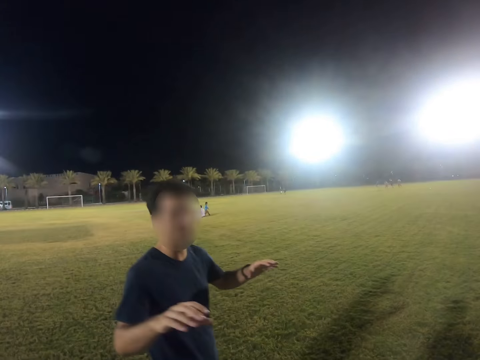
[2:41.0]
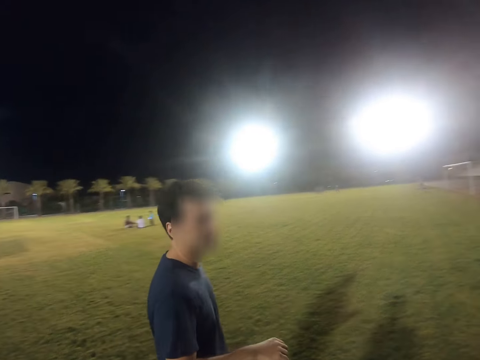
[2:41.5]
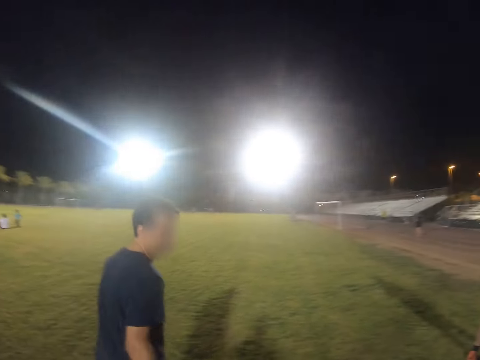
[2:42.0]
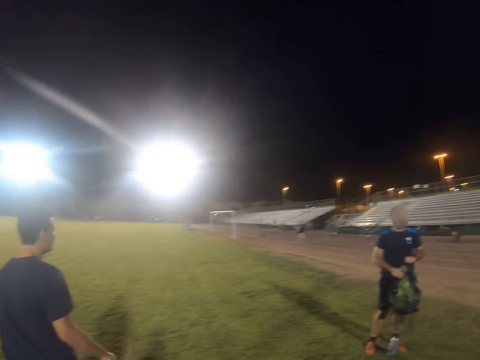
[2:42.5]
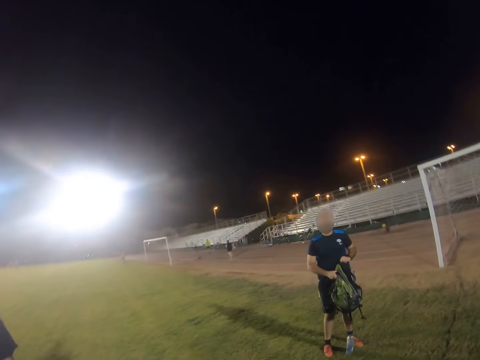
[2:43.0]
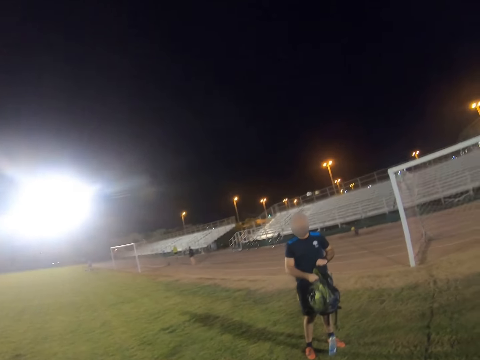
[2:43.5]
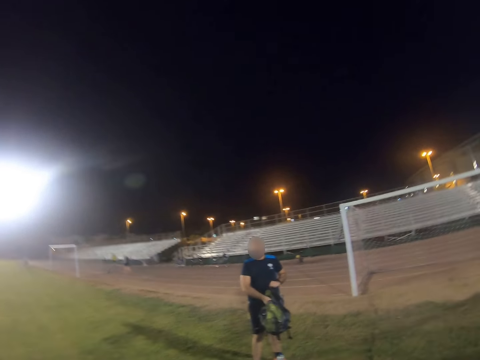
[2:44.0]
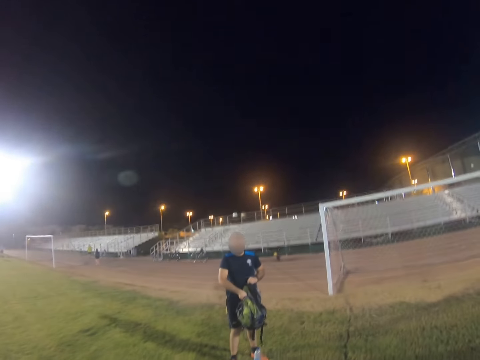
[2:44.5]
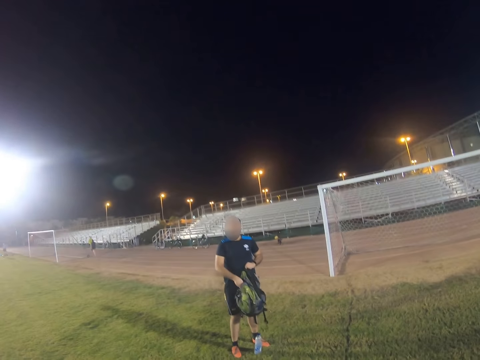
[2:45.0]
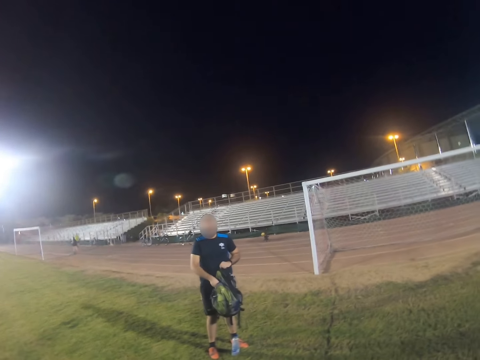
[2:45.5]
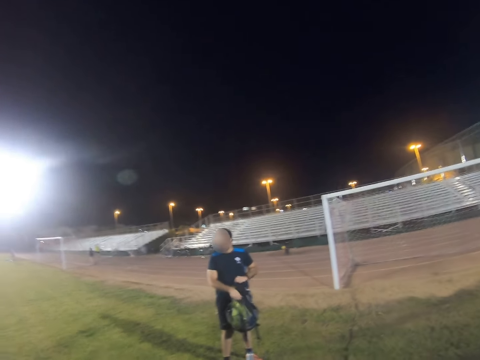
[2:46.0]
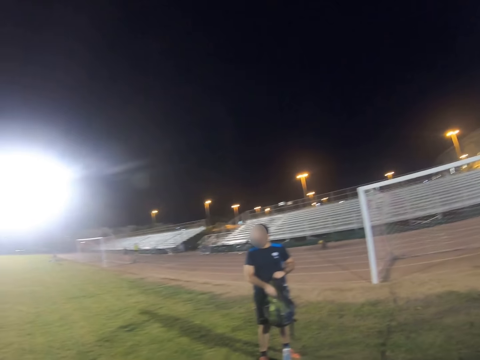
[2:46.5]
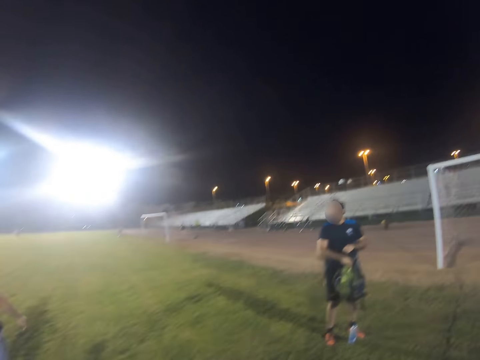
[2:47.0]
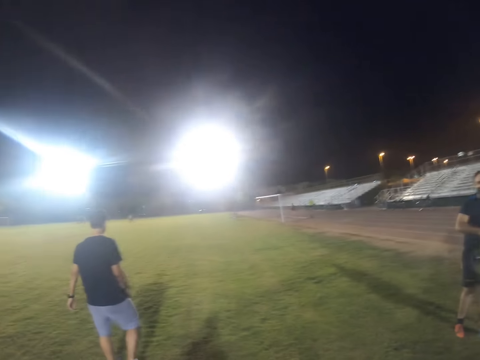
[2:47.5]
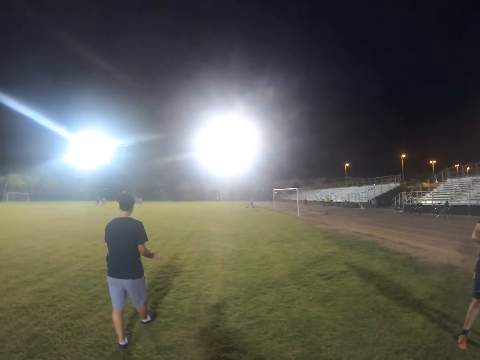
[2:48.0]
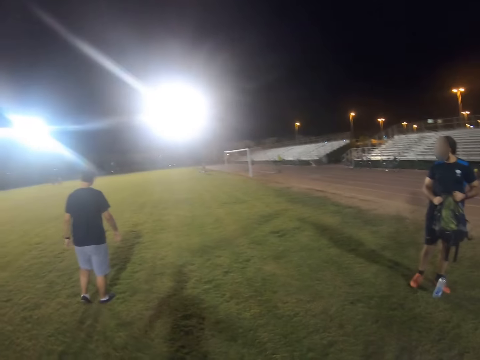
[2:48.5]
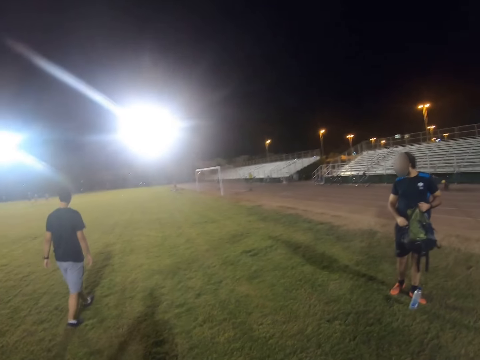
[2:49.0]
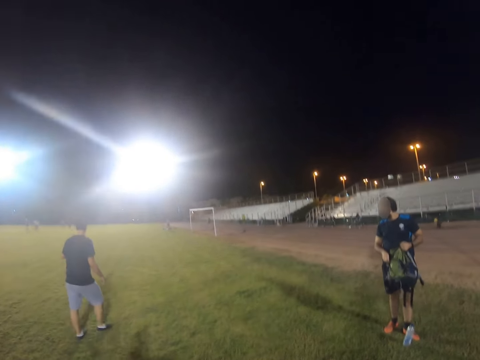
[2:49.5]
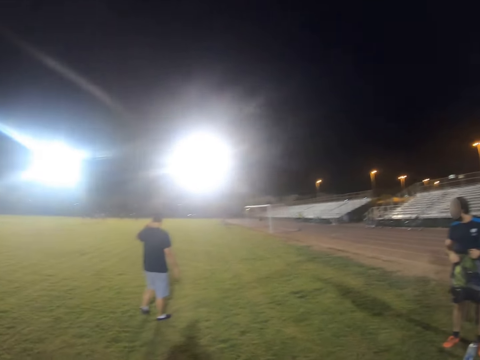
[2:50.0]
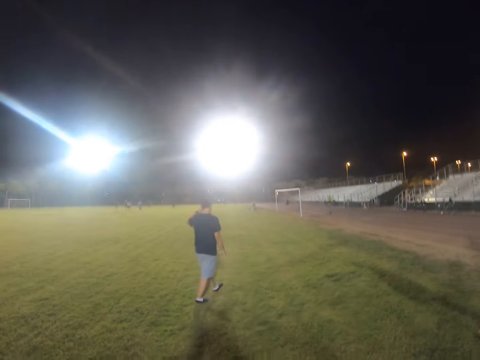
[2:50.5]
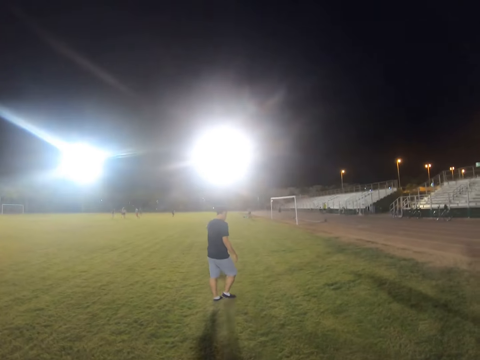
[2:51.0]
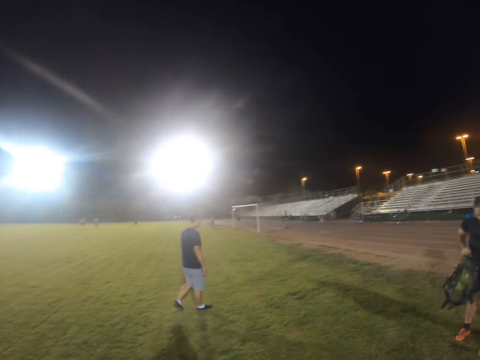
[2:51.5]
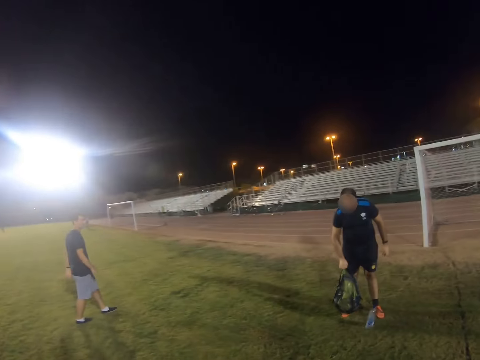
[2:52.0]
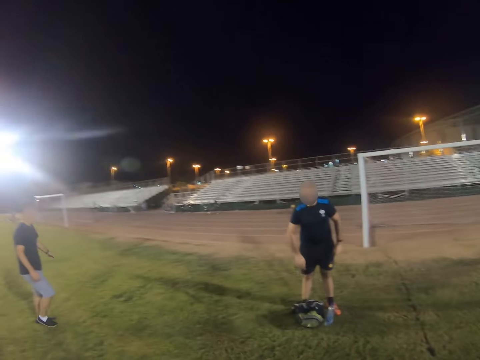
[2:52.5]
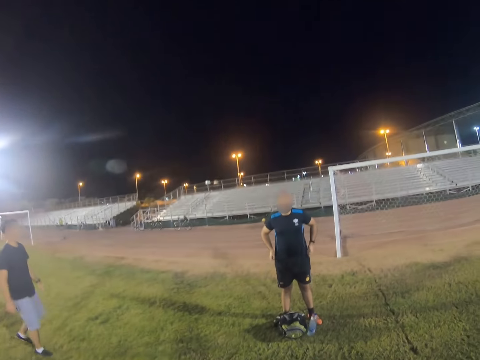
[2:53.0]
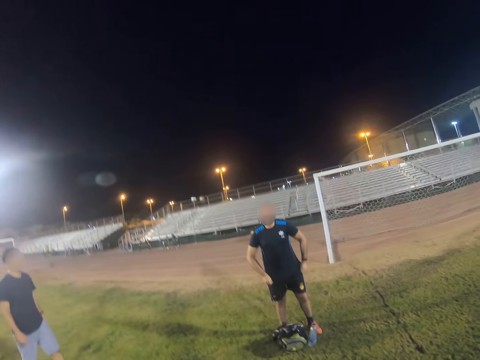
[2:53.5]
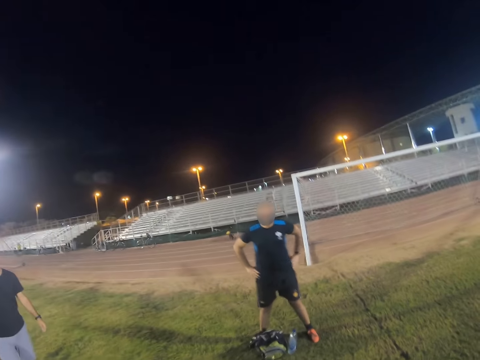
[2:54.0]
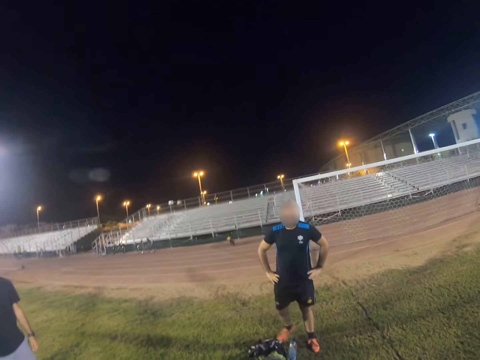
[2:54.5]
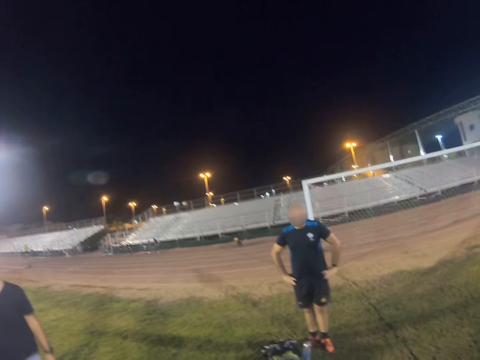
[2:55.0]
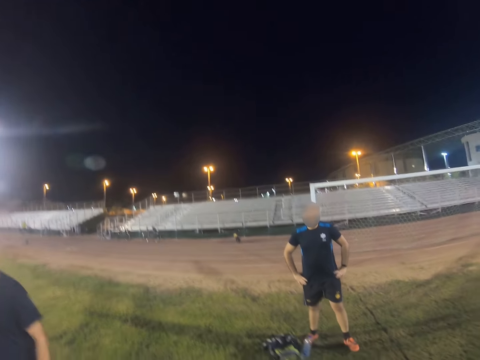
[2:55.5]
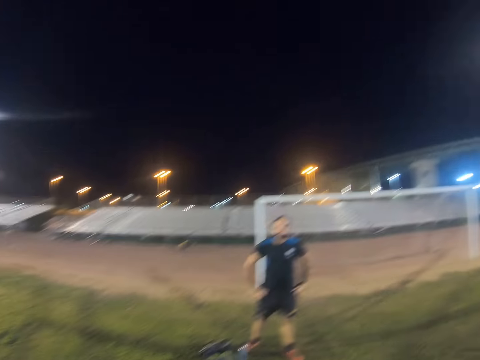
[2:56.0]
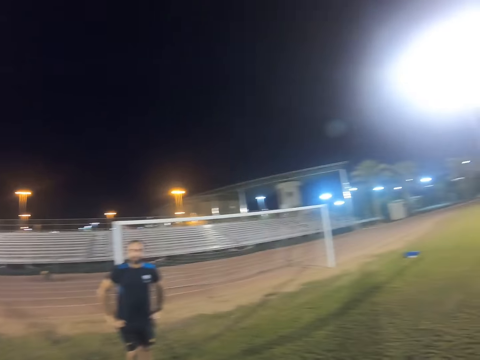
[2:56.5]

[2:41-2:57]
A man walks in the field. Another man puts a bag on the field.

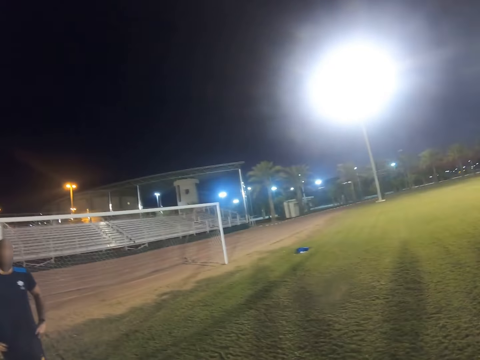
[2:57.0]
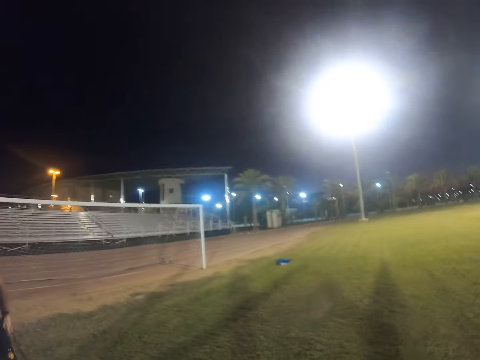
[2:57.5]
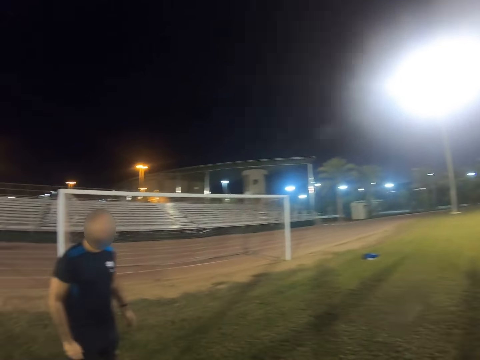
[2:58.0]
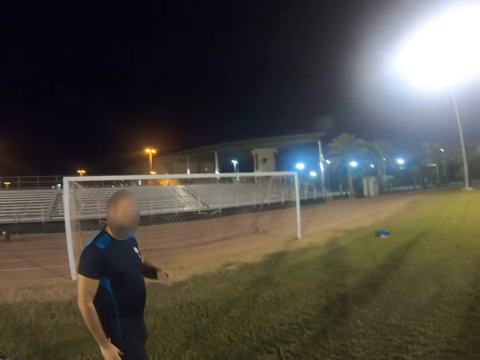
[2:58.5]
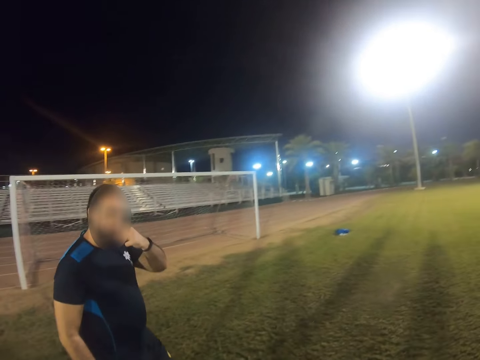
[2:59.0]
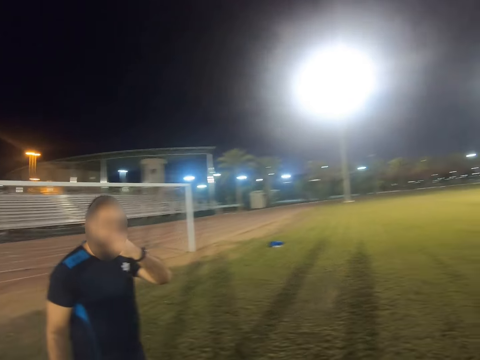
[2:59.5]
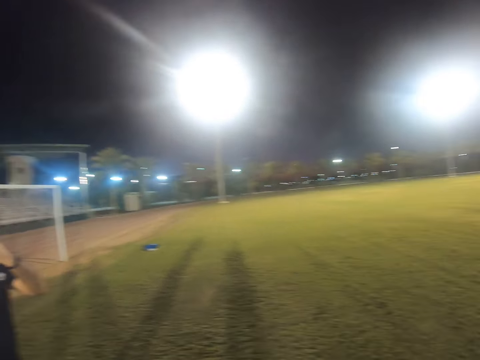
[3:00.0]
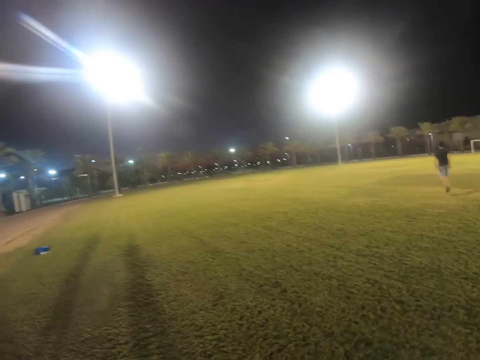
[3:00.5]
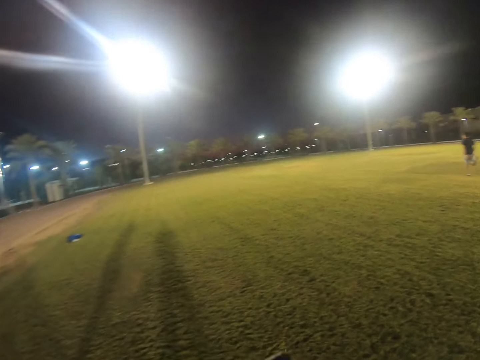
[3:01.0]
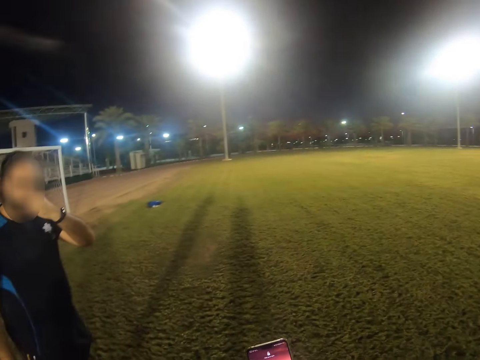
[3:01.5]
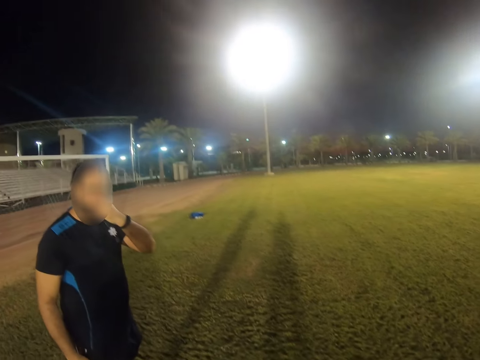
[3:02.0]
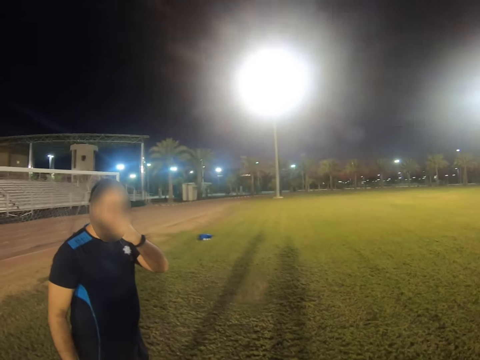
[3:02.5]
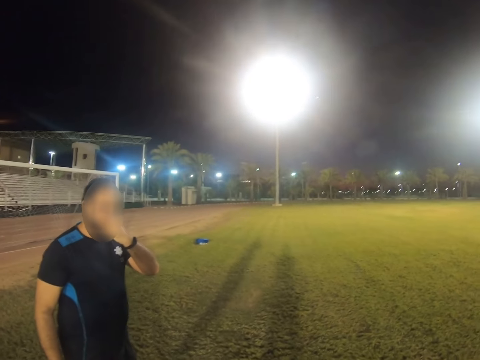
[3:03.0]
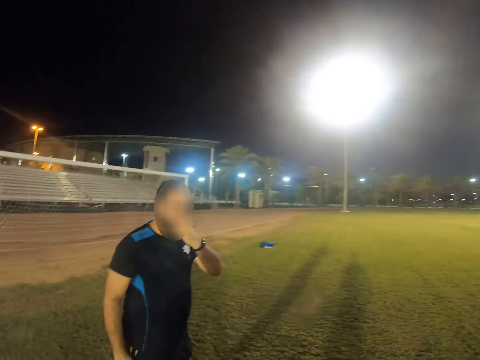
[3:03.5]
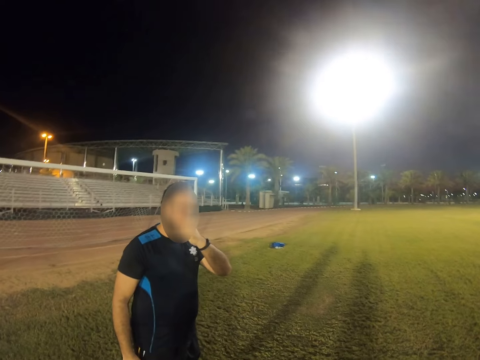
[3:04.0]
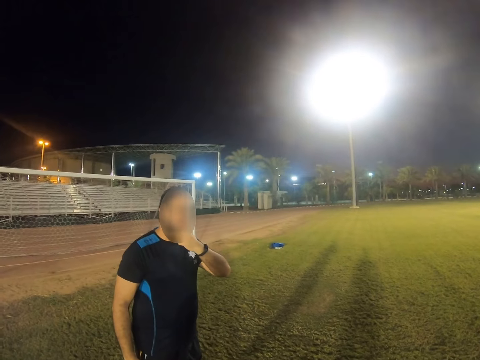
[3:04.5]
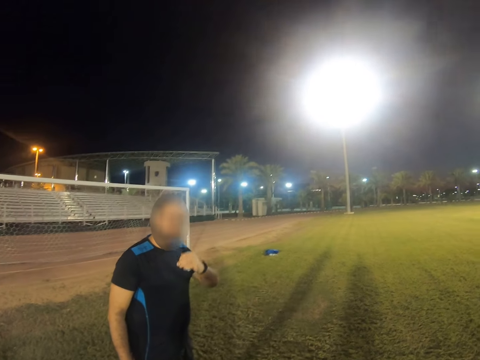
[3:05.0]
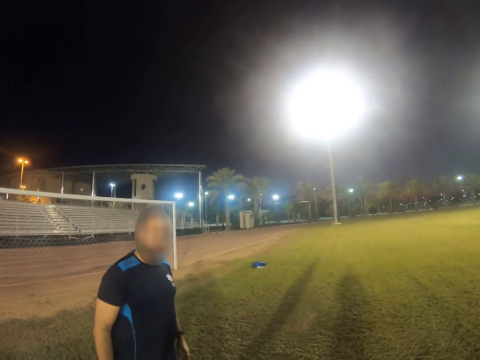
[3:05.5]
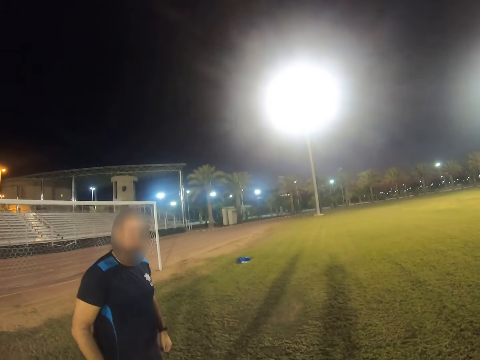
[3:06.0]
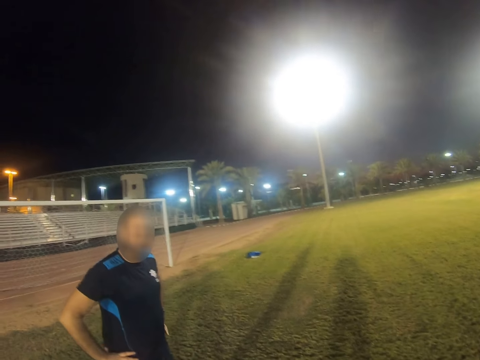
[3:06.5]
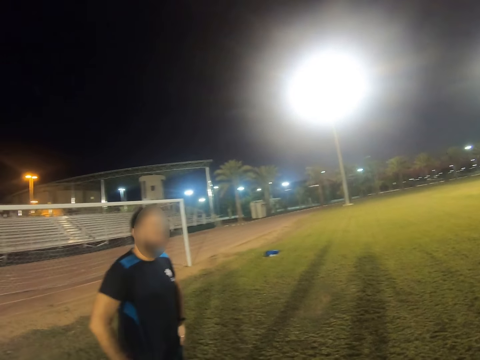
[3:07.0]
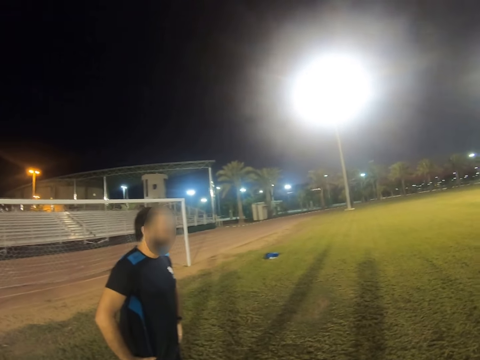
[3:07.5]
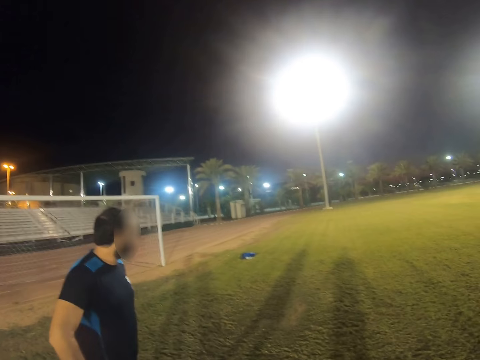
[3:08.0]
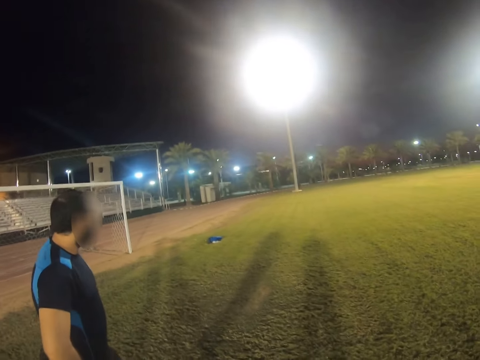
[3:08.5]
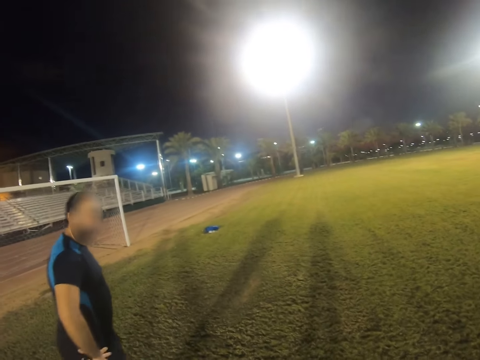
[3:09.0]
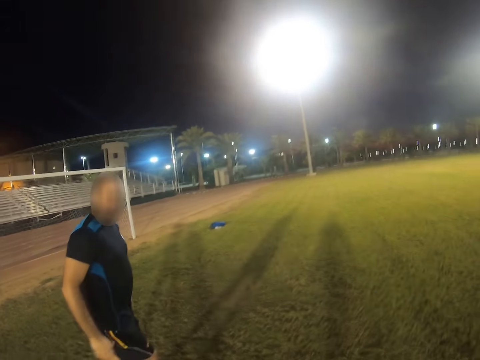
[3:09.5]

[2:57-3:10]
A man walks in the field.
